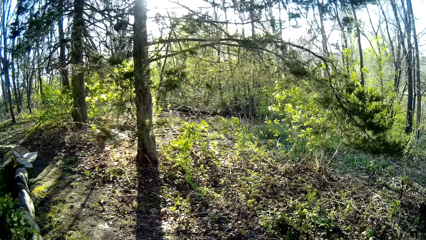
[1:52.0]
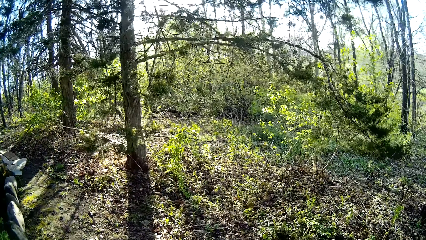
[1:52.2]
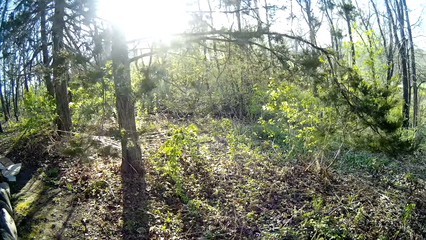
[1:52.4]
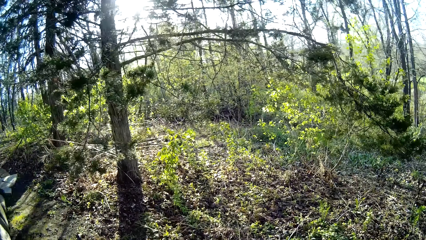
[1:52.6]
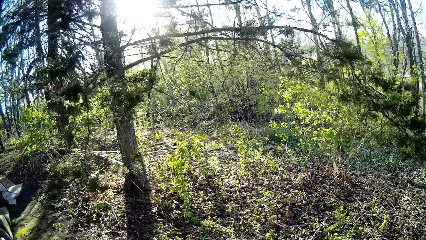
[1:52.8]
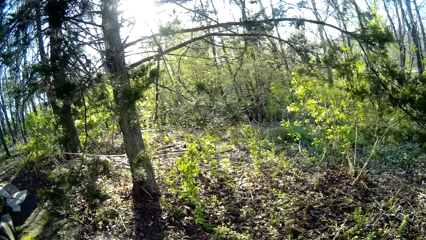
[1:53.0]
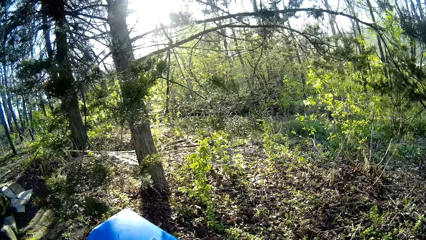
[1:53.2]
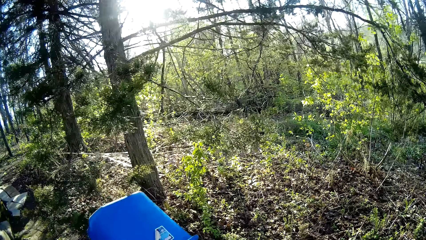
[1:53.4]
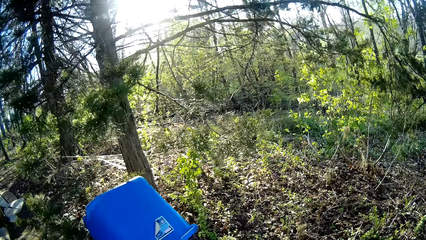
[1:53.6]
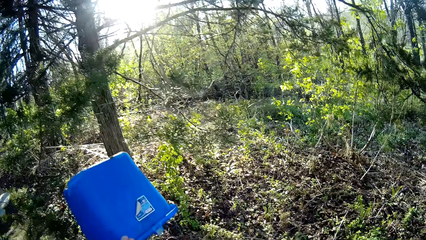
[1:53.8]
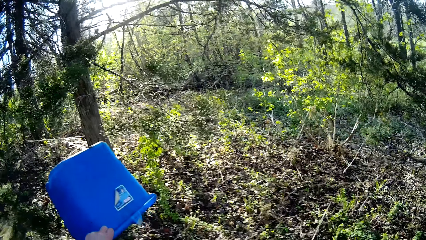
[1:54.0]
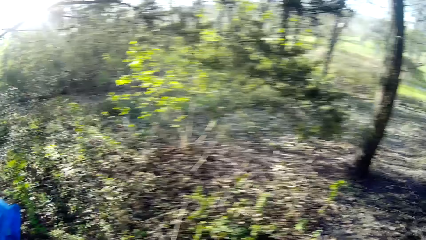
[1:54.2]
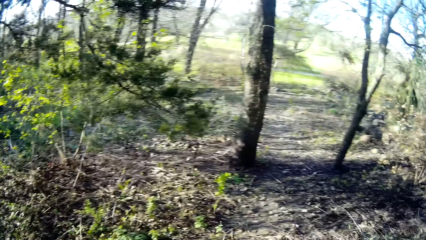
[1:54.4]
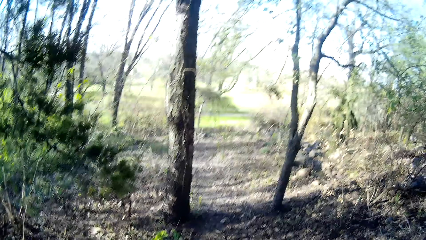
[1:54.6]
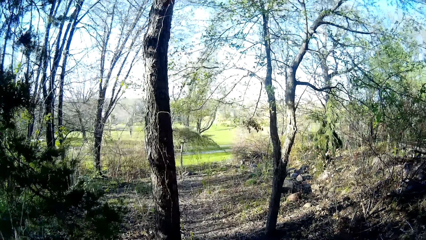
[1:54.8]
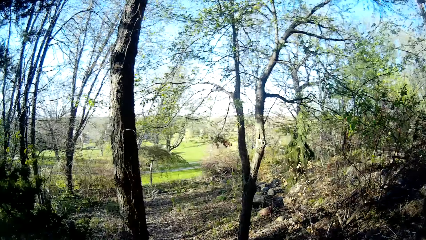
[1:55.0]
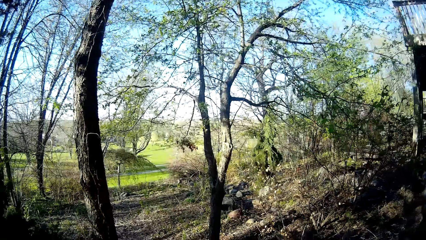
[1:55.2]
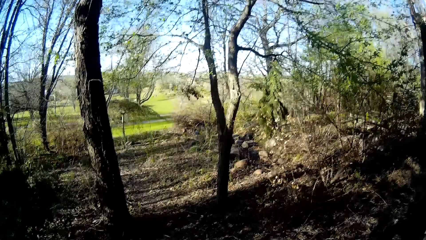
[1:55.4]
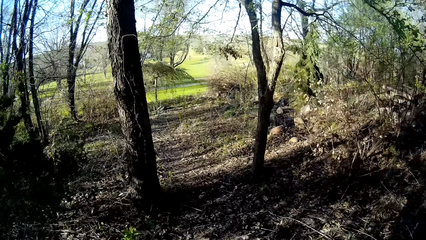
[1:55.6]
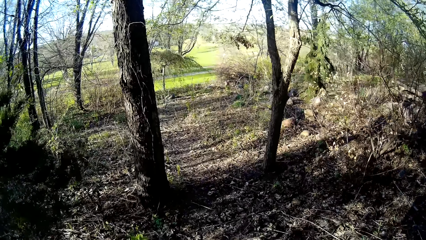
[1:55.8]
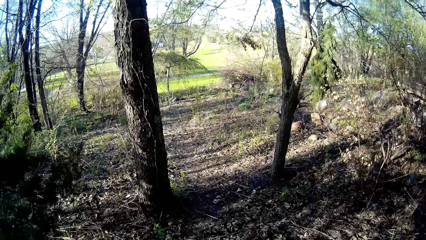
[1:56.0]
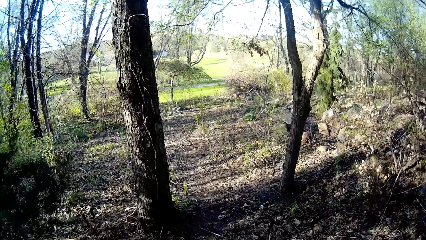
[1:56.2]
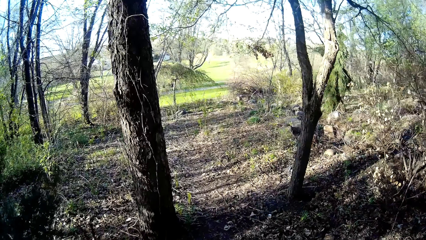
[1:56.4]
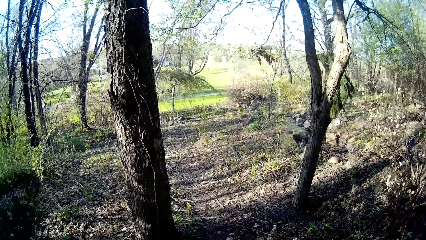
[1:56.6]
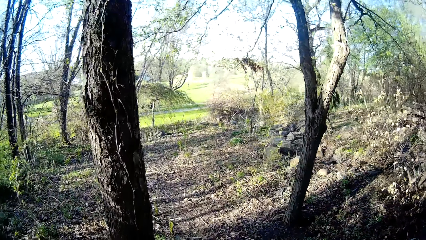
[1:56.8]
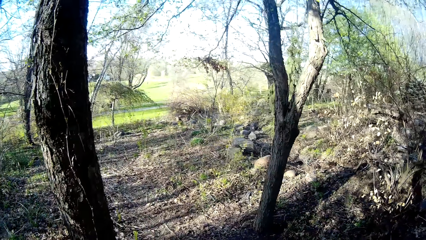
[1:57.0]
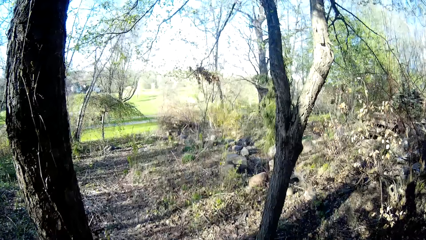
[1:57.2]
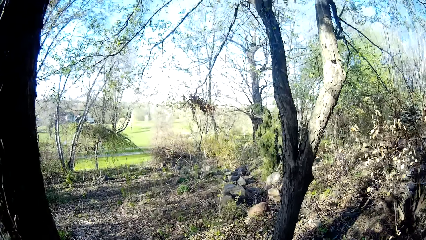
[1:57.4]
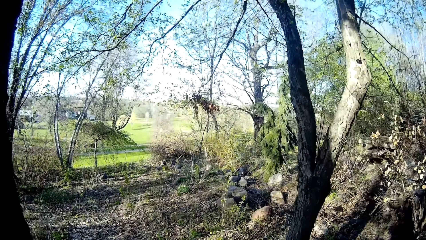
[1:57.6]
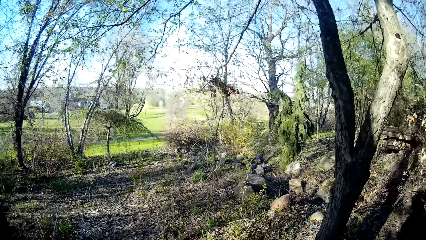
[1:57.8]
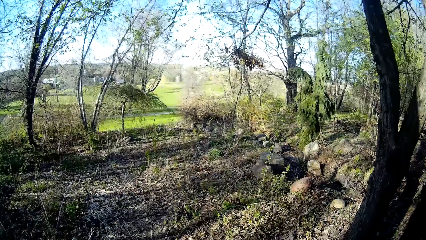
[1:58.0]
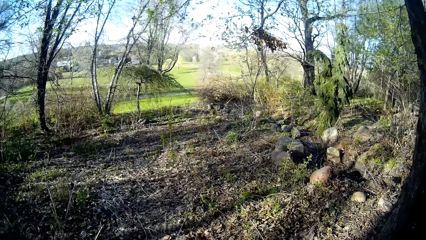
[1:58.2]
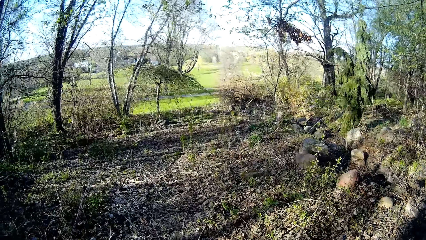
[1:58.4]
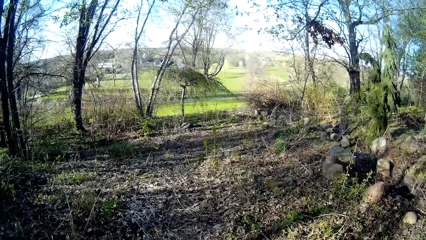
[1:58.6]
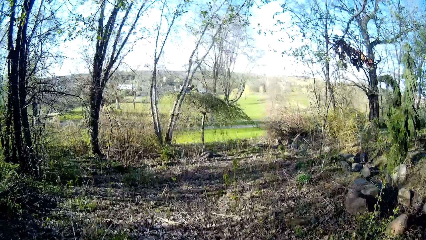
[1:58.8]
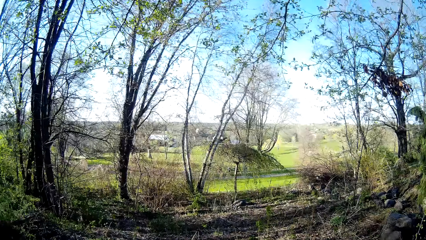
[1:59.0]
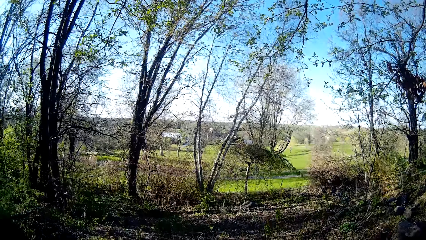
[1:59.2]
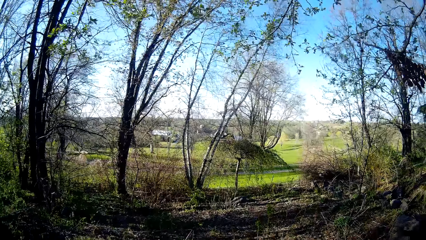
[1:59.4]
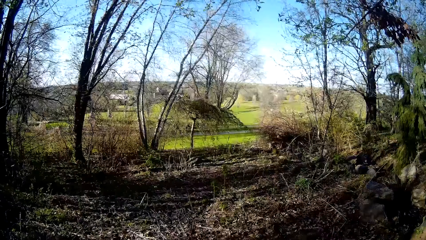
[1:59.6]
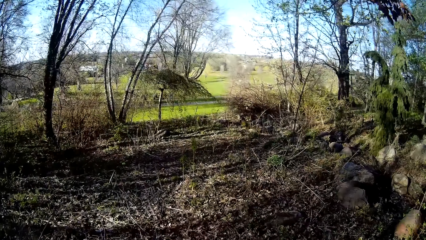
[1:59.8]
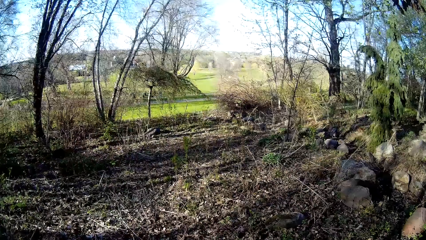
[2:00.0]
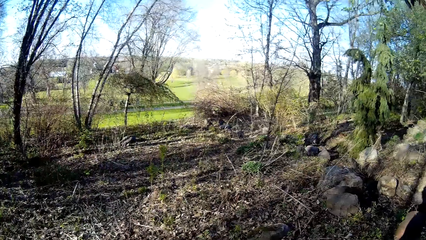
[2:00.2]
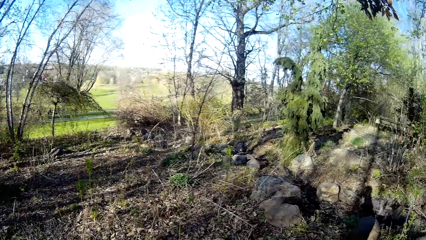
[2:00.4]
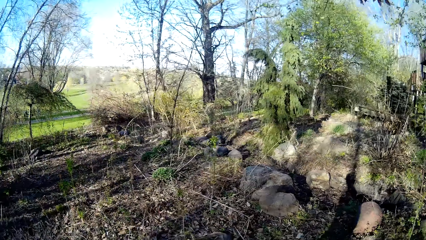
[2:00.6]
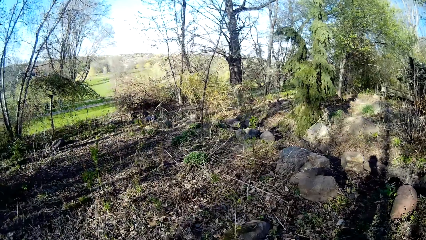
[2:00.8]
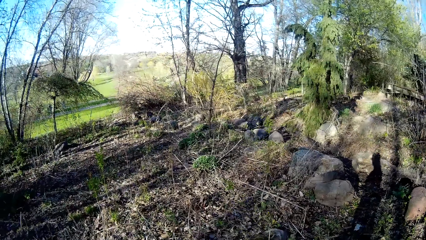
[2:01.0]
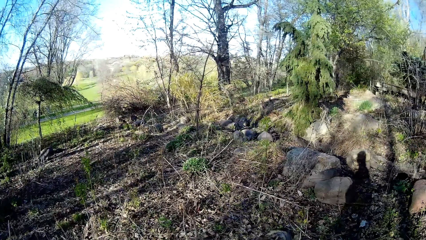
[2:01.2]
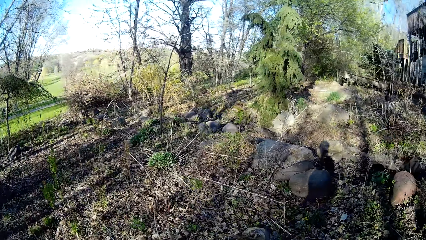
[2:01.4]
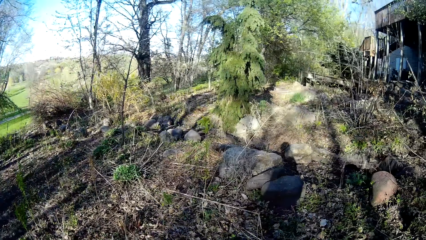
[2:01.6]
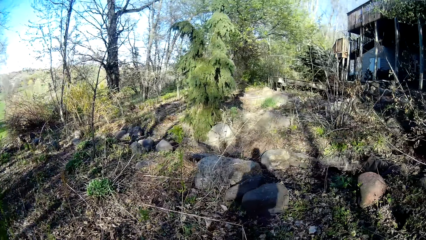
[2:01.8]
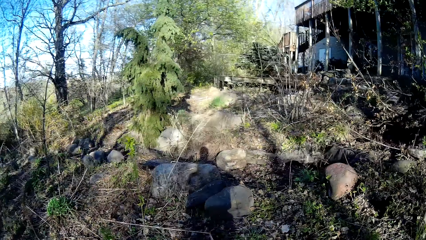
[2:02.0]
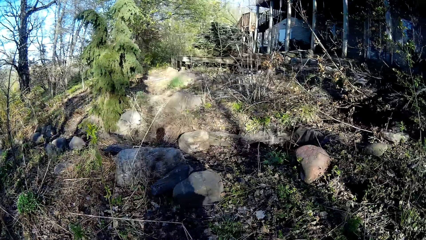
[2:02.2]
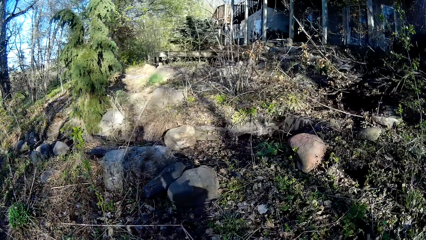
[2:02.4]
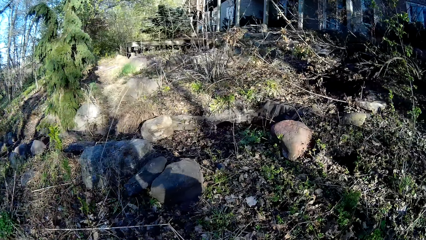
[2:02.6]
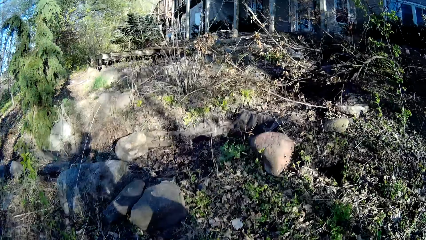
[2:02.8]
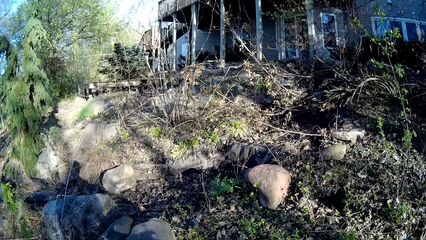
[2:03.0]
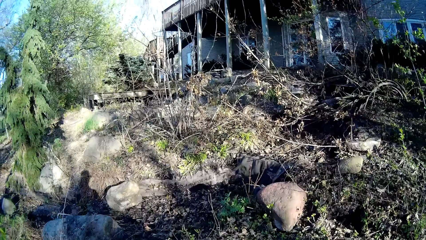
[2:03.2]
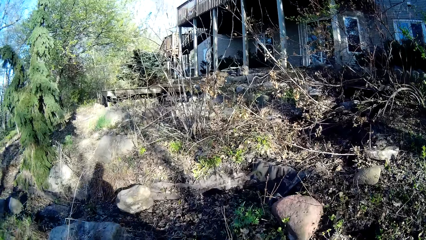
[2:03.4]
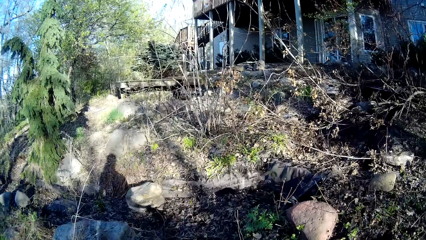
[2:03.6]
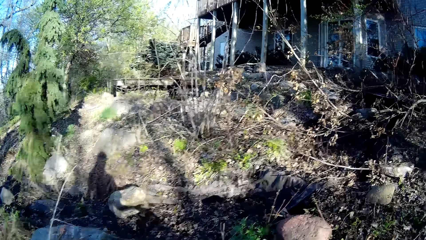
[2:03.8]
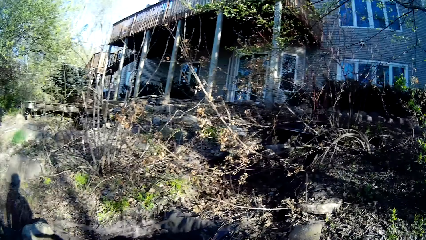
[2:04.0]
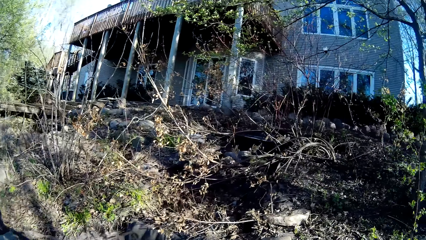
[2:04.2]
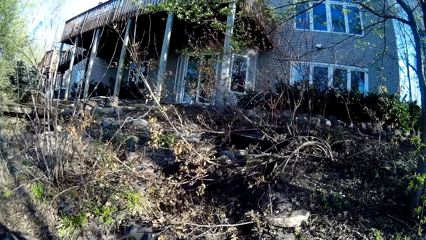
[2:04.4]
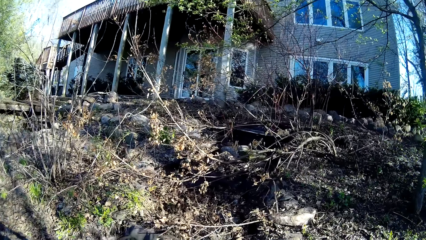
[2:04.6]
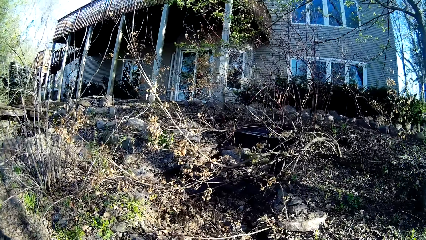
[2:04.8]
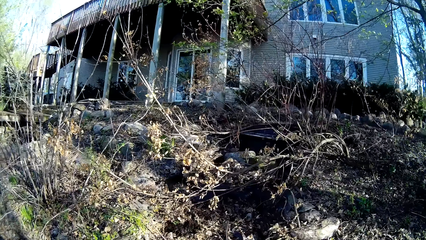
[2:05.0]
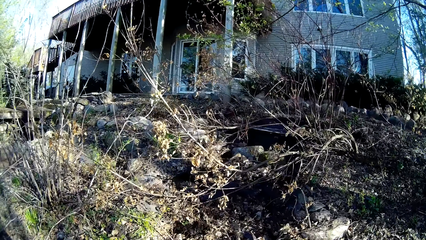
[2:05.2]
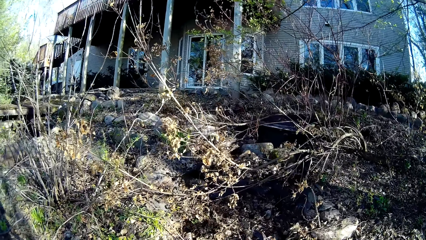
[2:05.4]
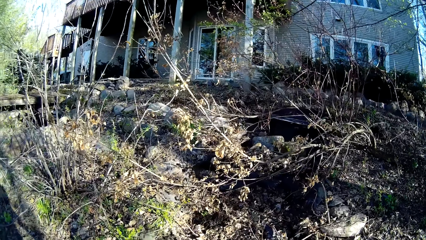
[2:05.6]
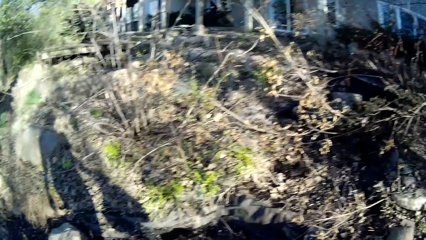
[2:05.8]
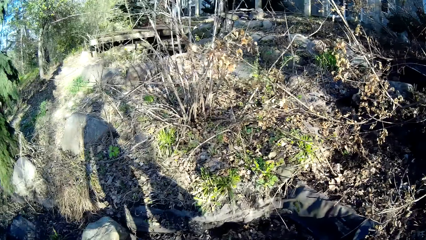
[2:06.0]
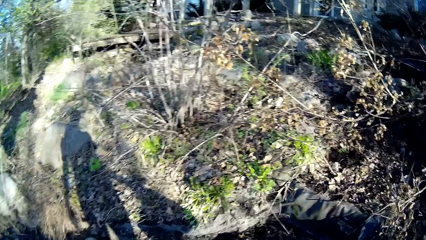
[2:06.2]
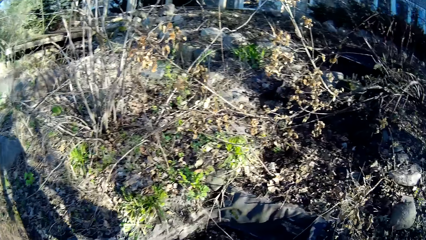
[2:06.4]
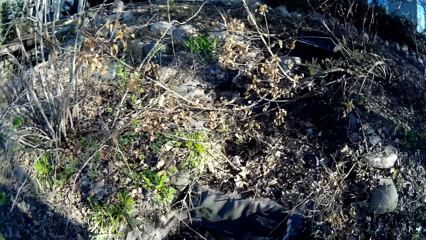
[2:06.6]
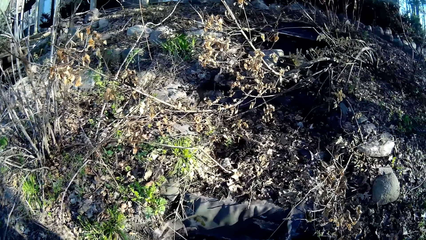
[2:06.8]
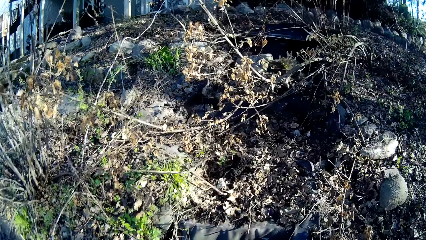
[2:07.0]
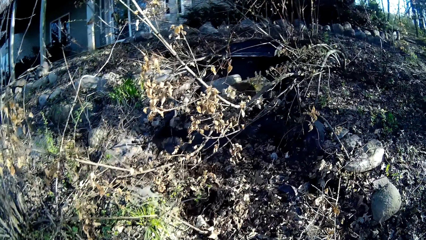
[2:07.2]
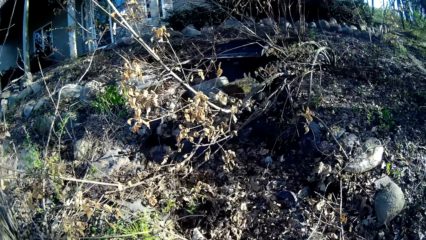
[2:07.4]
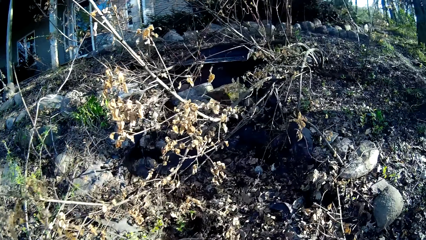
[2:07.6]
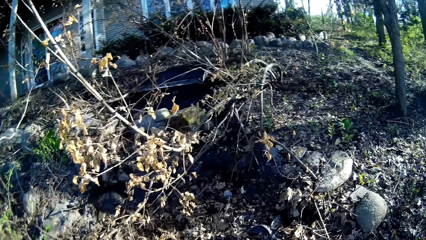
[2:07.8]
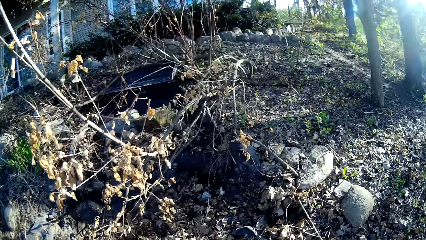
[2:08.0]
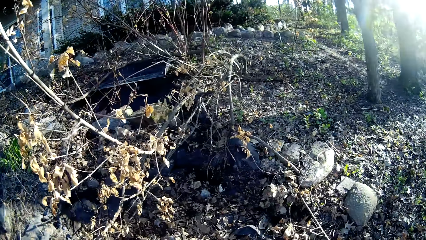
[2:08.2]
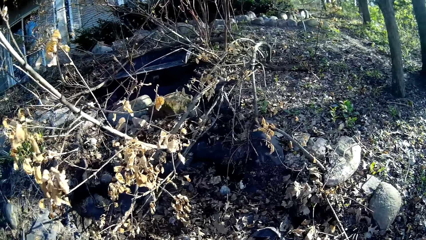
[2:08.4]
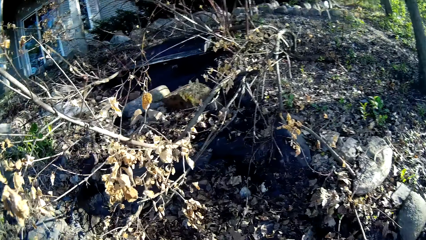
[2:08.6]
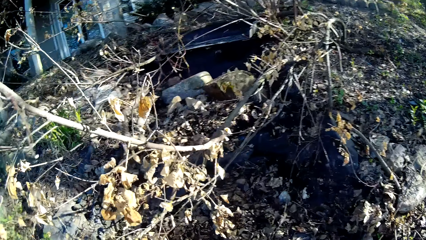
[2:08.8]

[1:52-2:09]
The camera wearer pours dirt away from a bucket with her left hand. She walks into the woods.
